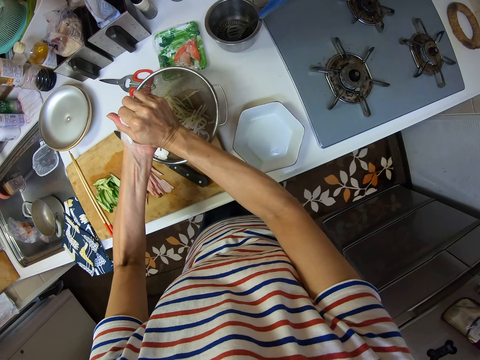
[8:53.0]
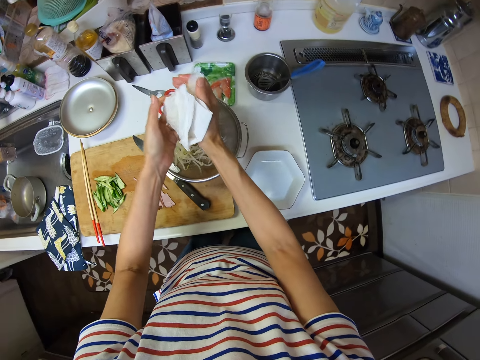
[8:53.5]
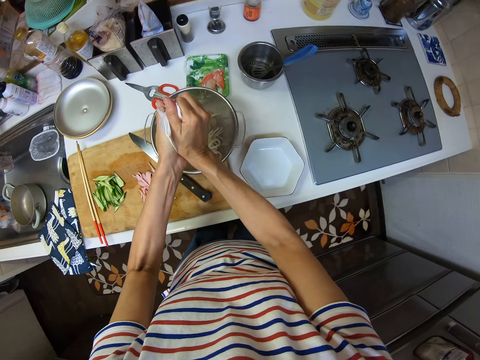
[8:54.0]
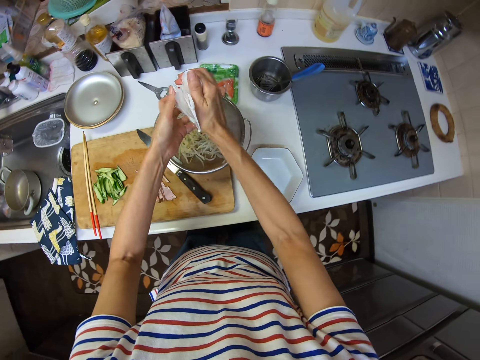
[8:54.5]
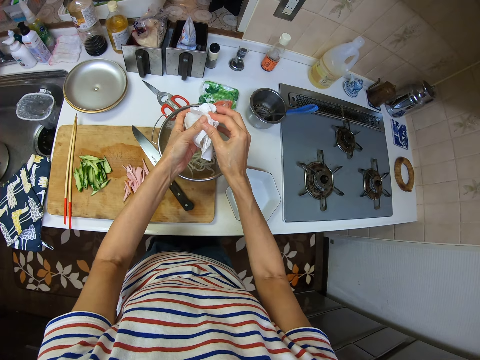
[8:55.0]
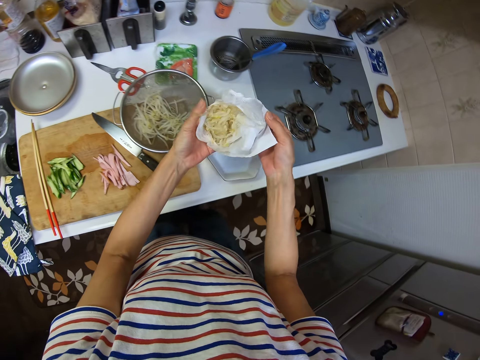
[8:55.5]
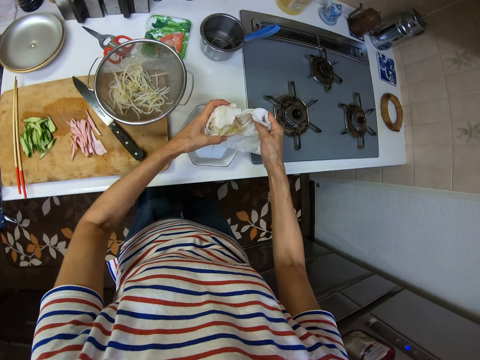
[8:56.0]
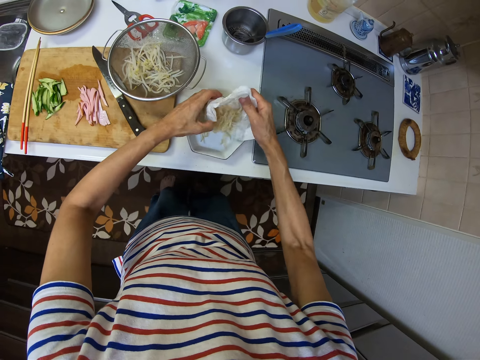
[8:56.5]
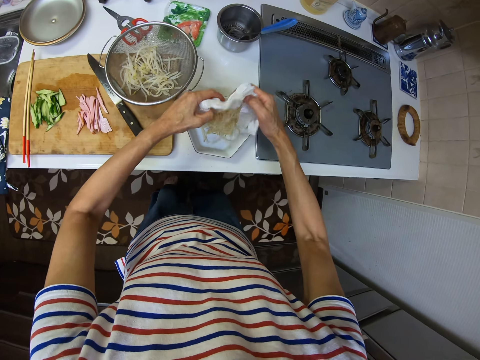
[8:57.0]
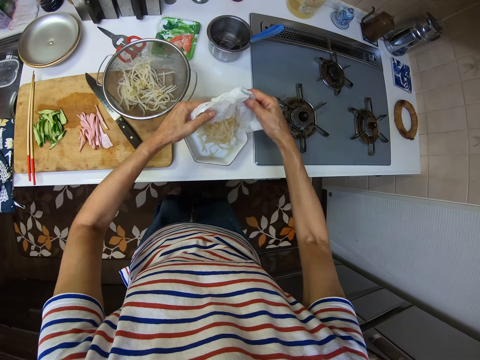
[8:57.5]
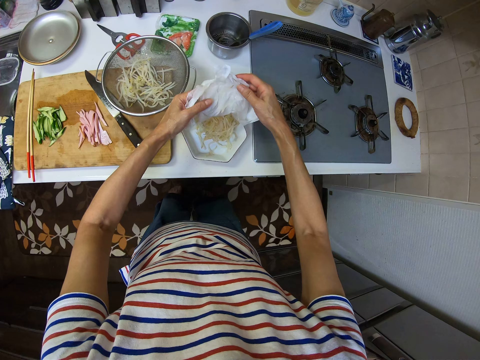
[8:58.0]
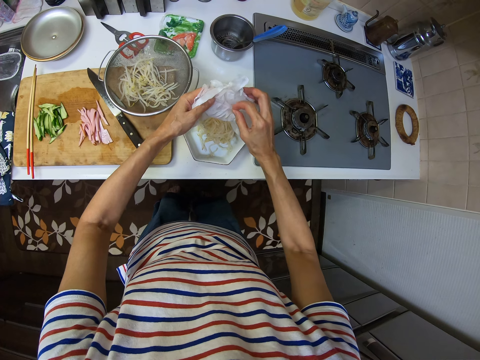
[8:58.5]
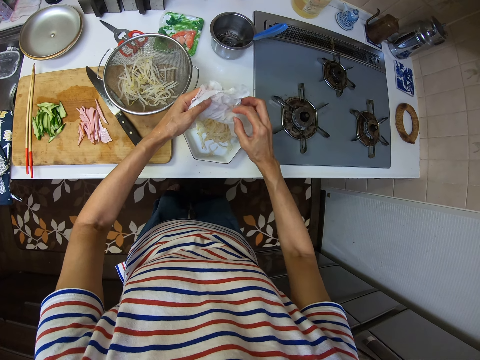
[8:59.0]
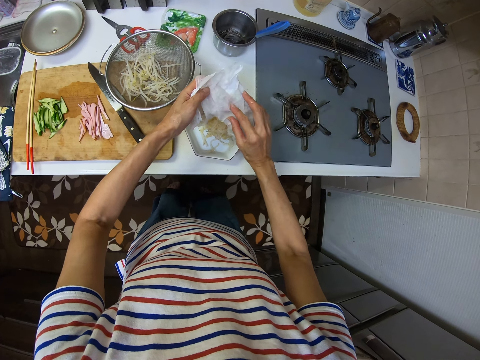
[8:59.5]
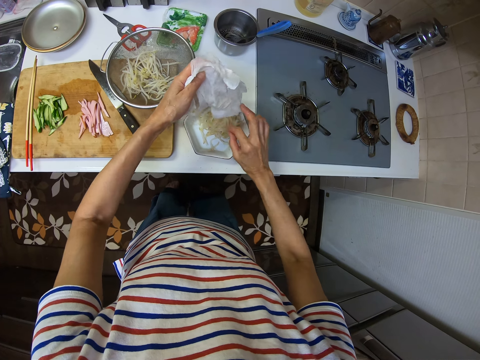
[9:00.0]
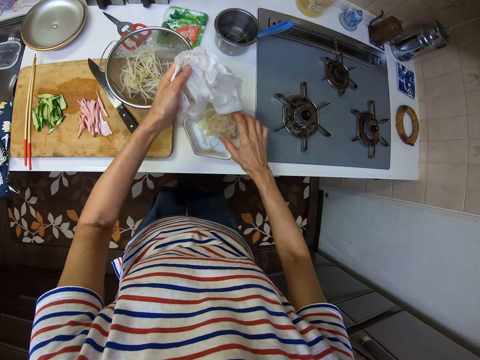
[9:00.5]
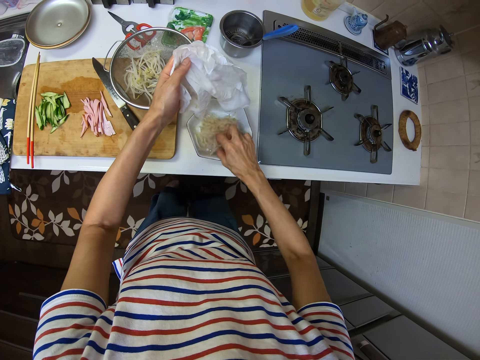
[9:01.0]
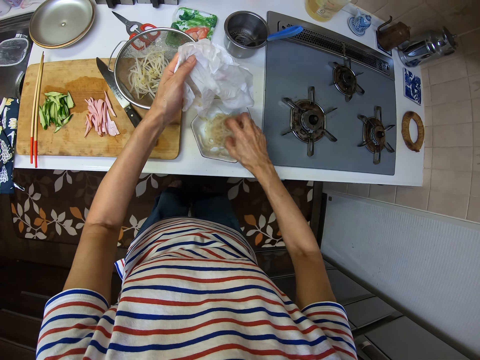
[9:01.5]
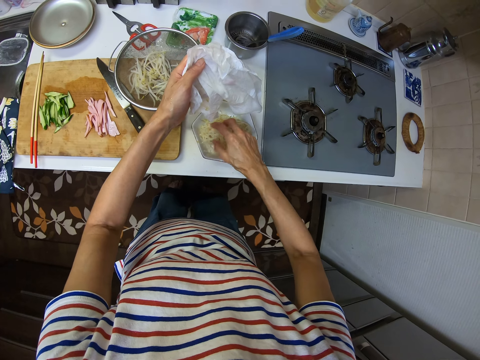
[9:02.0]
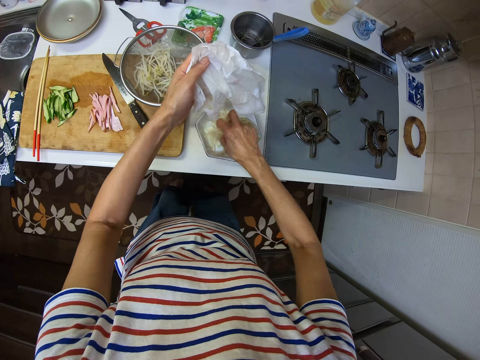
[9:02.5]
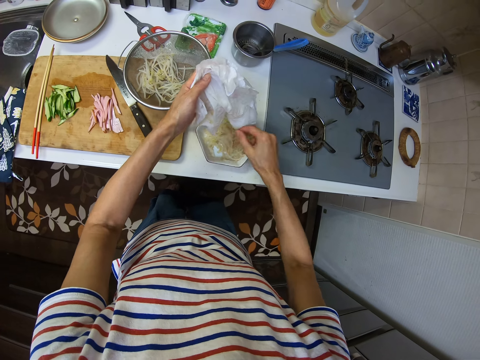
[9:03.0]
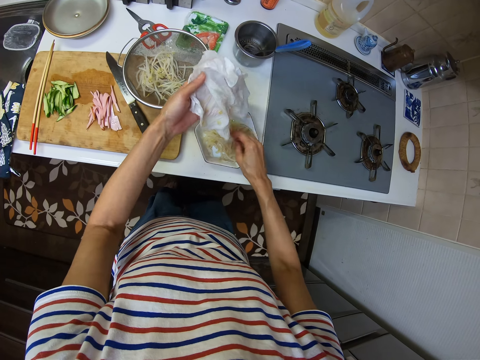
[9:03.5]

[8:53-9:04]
The camera wearer opens the paper towel and pours the pasta in the bowl using both hands. He spreads the pasta in the bowl with his right hand.

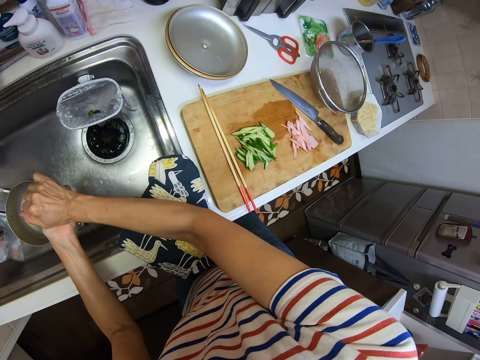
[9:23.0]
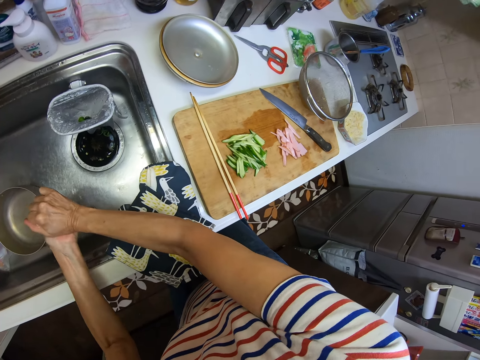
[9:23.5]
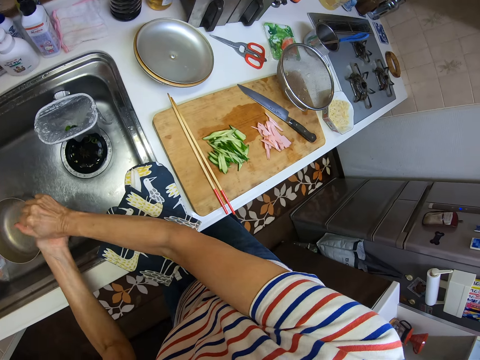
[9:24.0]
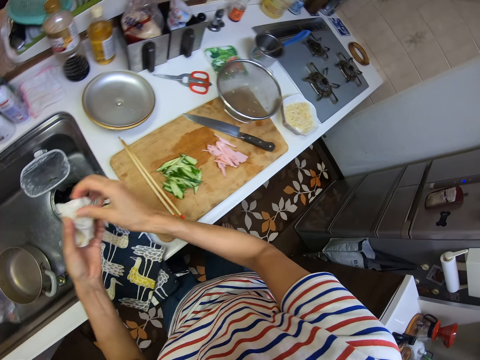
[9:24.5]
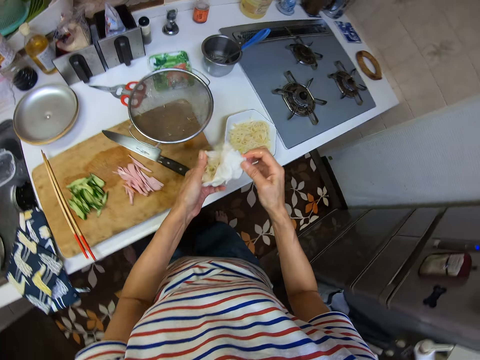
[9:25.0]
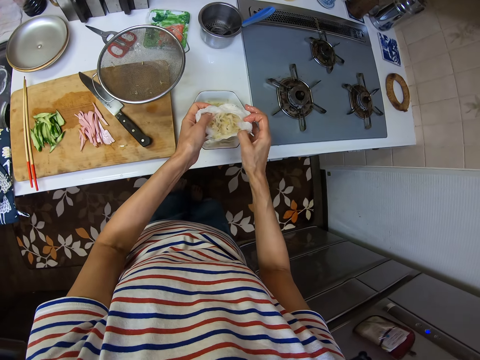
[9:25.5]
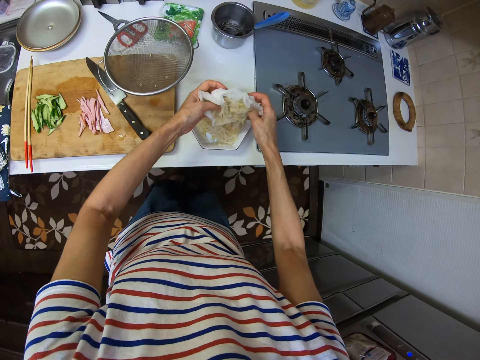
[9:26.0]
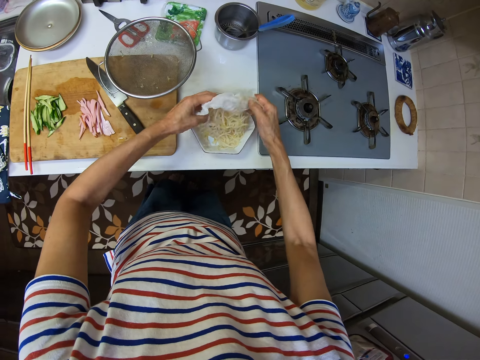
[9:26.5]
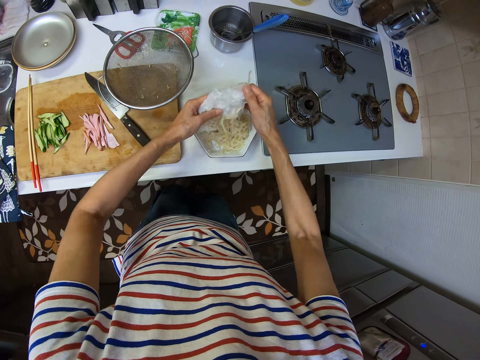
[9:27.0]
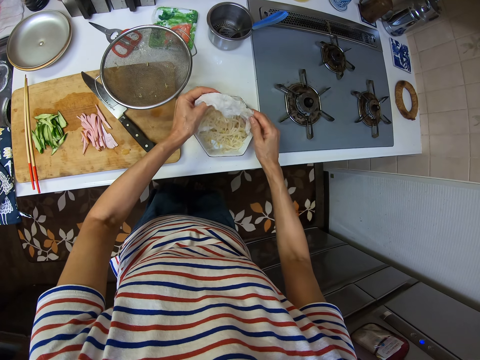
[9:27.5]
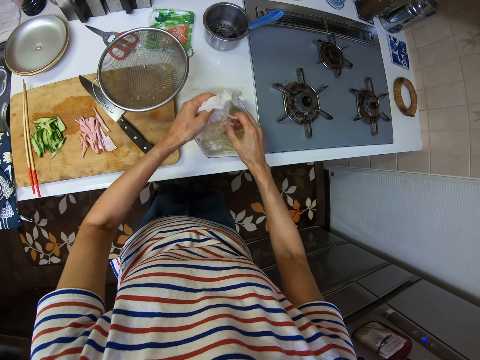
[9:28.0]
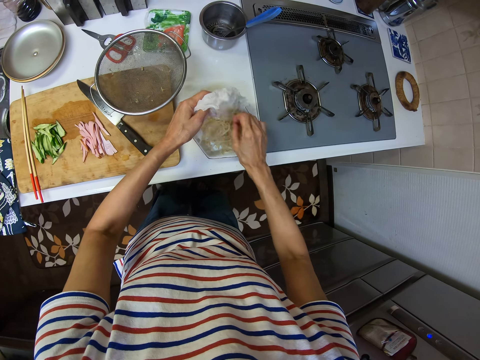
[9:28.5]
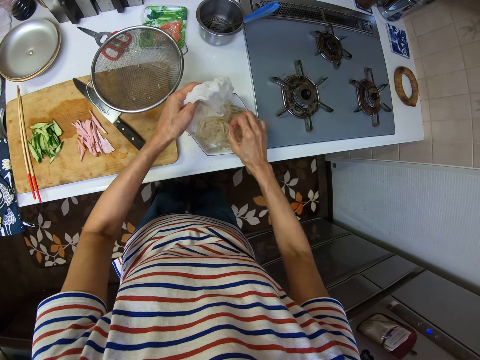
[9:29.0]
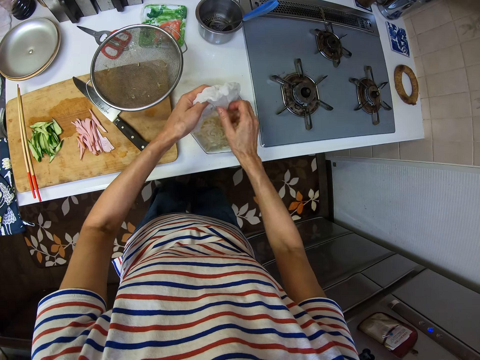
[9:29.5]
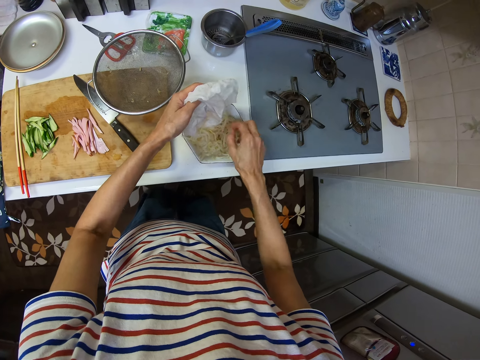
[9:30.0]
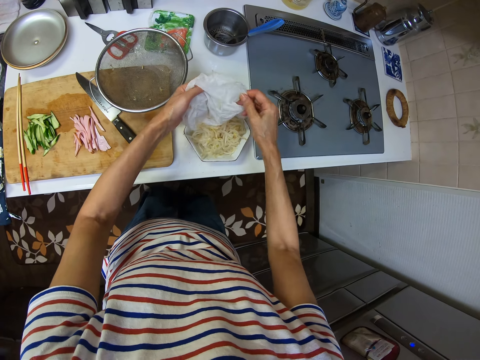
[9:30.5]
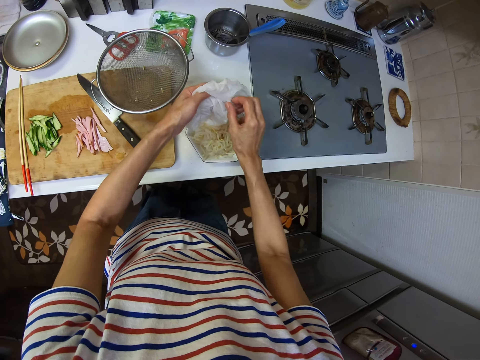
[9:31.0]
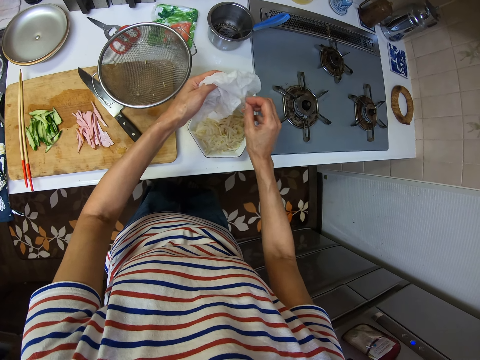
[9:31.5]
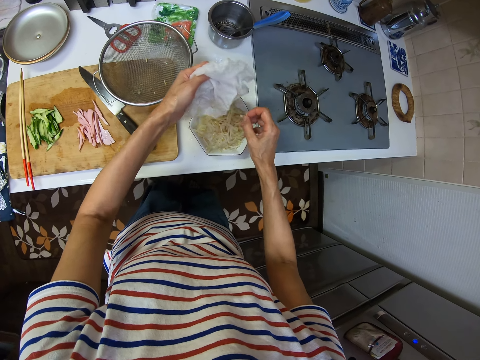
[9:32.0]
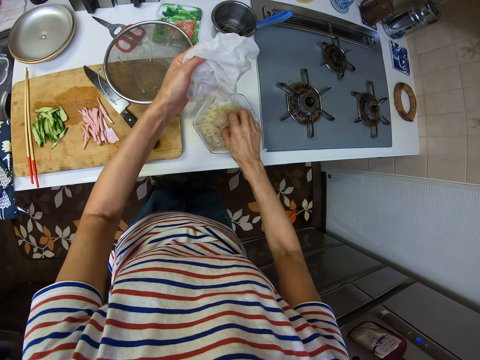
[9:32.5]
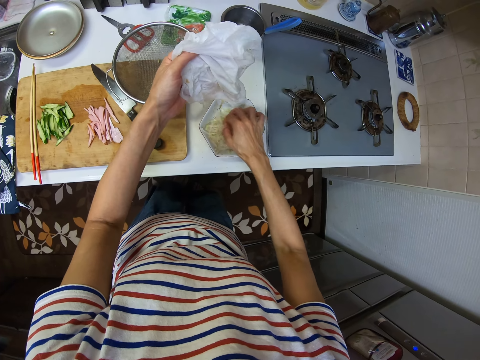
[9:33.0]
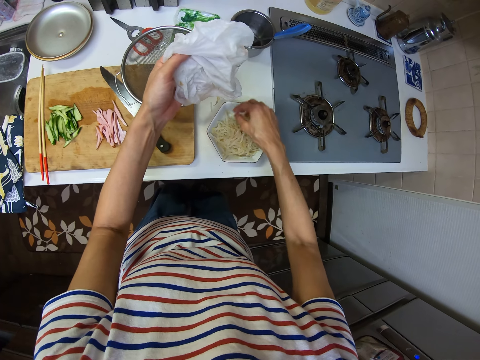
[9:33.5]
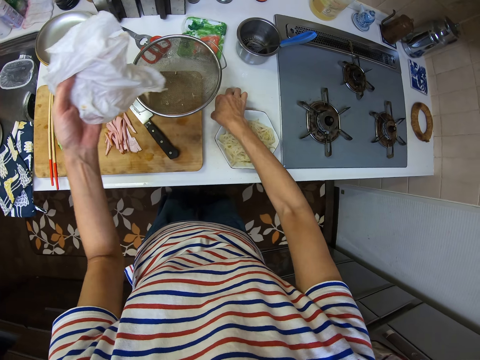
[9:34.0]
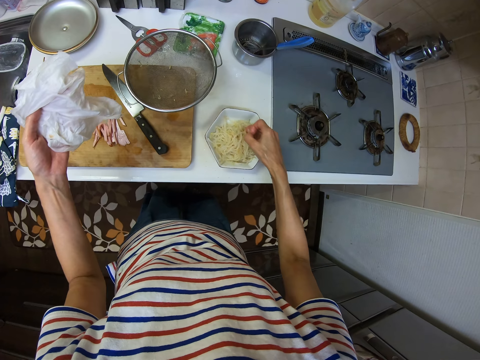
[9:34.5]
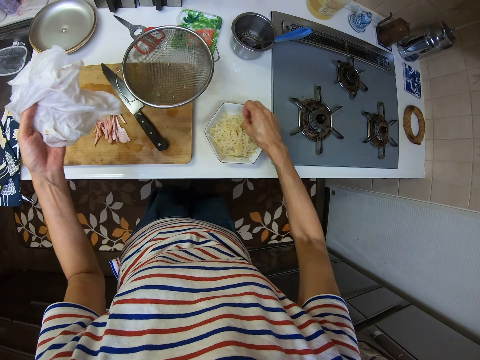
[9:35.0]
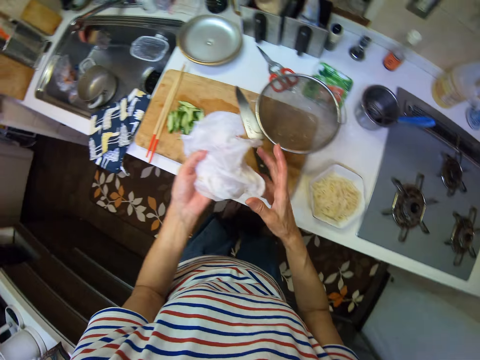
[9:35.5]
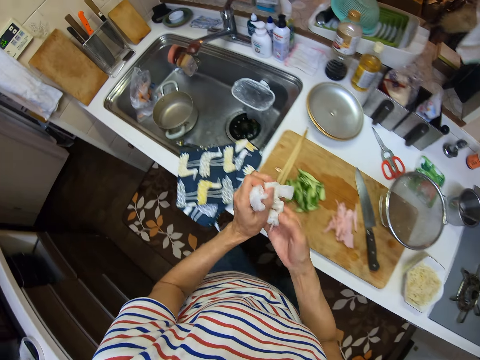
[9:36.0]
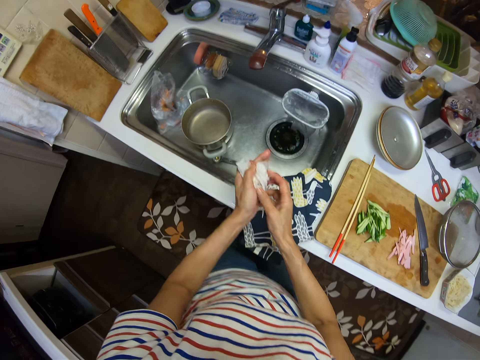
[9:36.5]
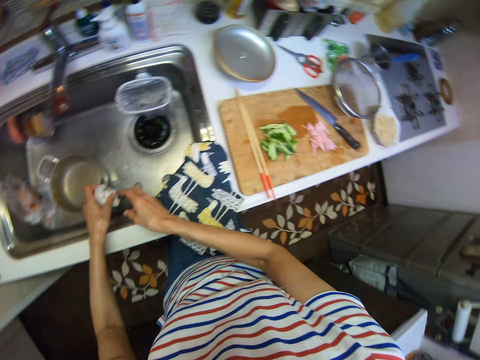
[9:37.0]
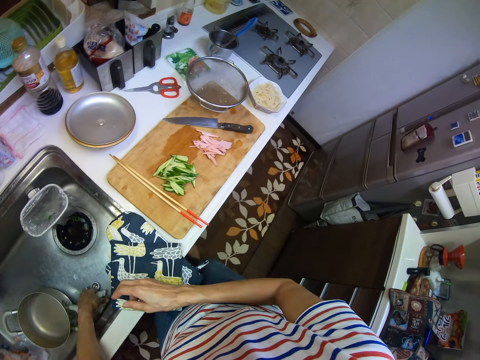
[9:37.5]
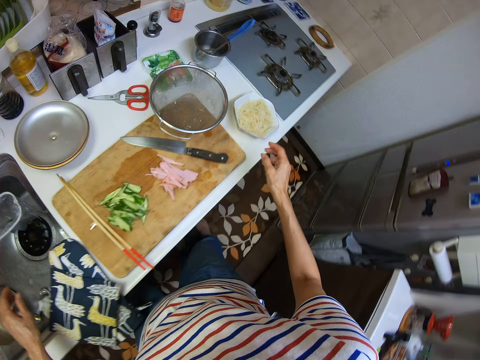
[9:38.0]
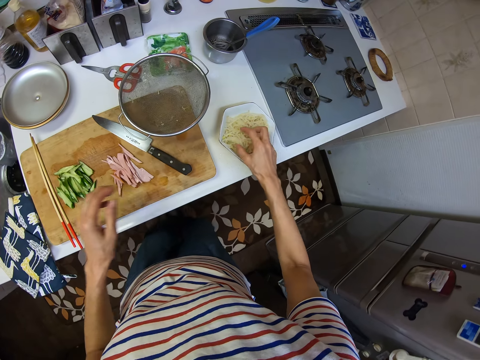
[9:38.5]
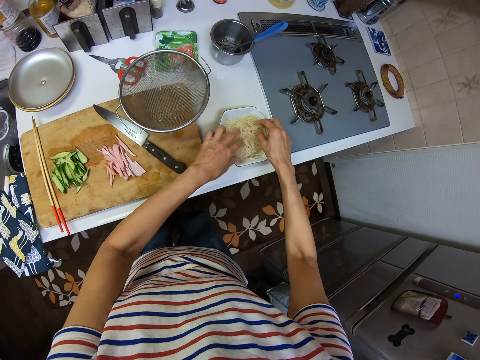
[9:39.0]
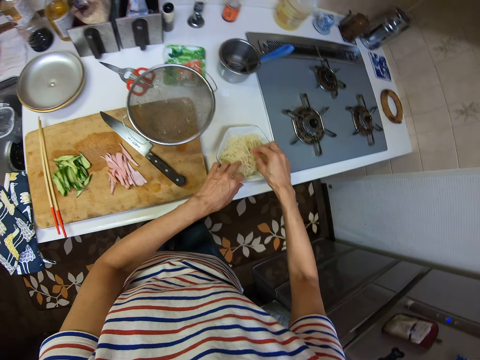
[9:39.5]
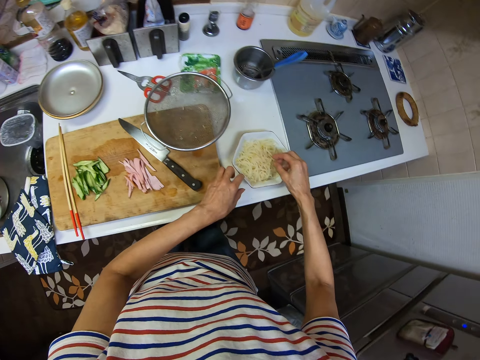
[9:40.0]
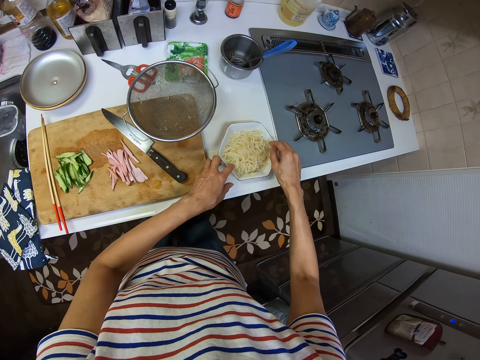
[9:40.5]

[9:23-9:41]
The camera wearer opens the paper towel with his right hand. He pours the pasta inside the bowl using both hands. He touches the pasta with his right hand. He picks a strand of pasta from the kitchen surface using his right hand. He drops the strand of pasta in the bowl. He squeezes the paper towel with both hands. He drops the paper towel in a sink with his left hand. He sorts the pasta with both hands.
